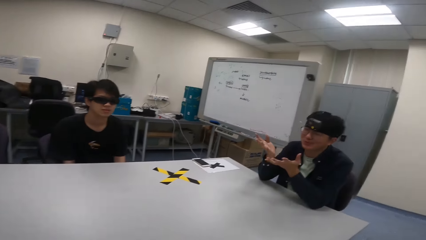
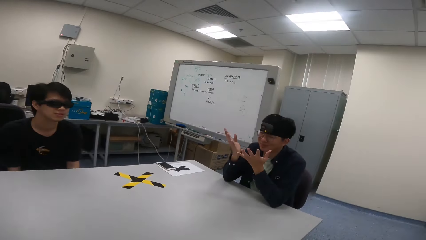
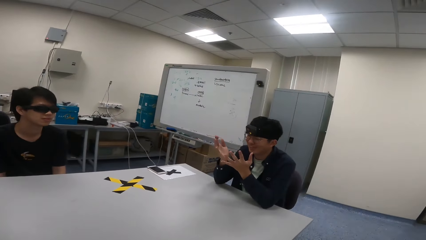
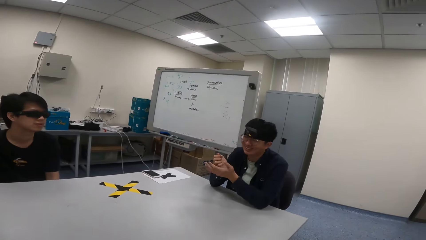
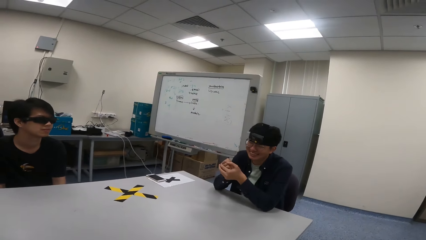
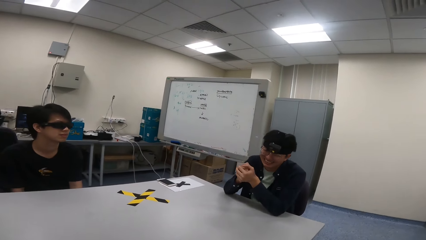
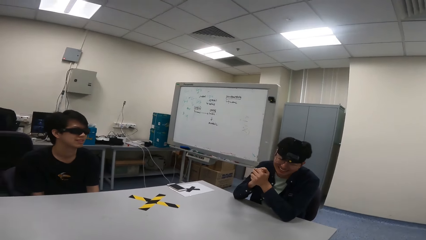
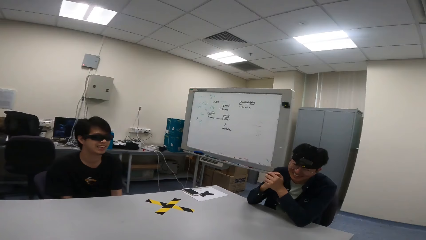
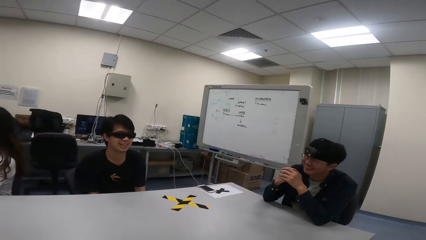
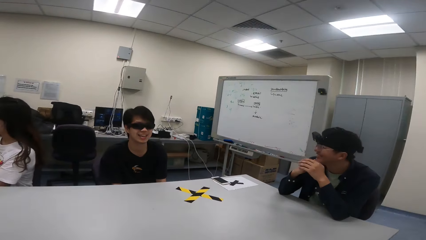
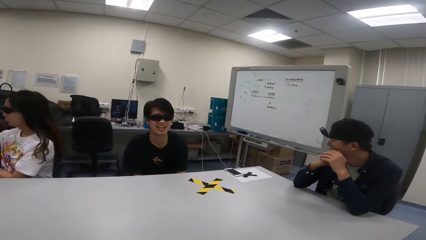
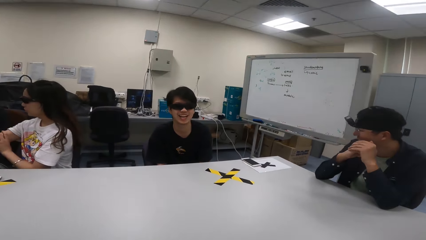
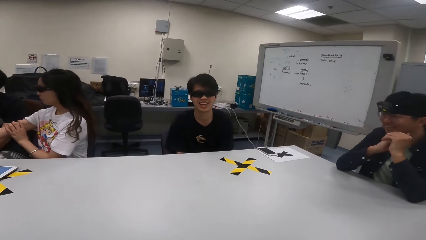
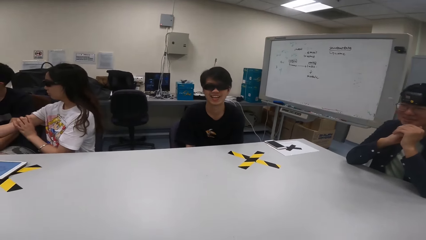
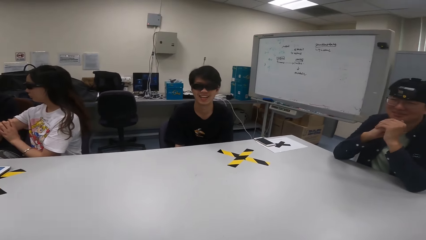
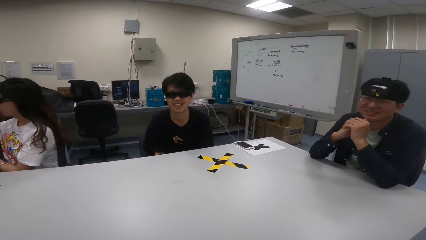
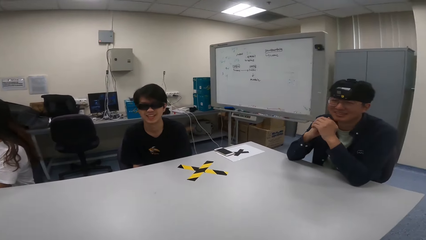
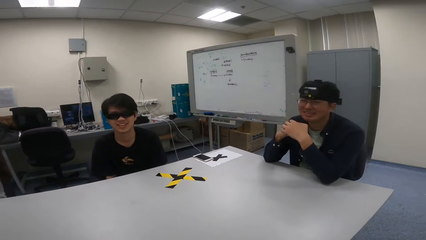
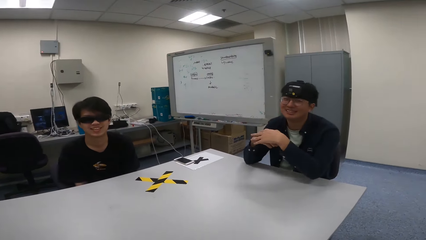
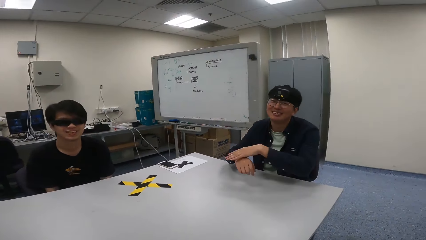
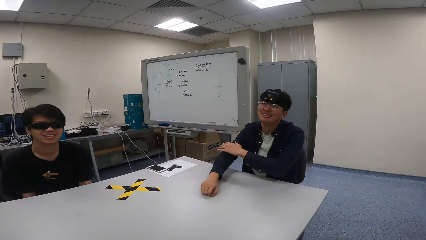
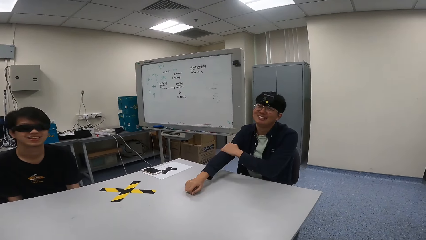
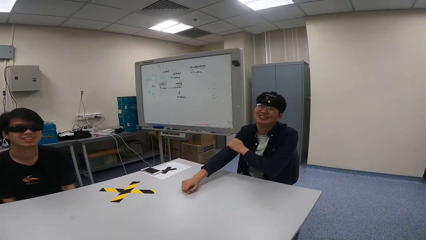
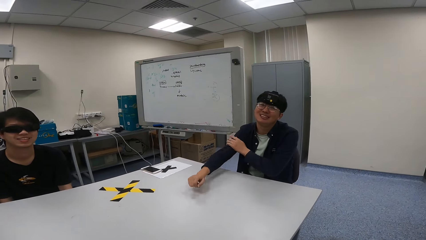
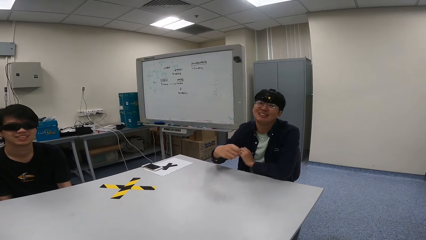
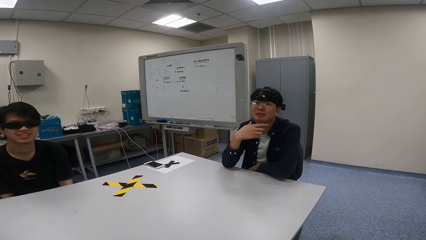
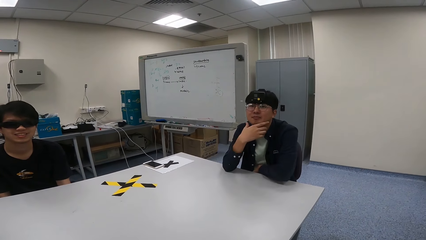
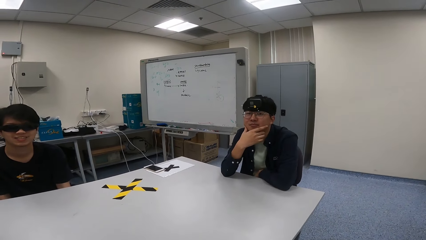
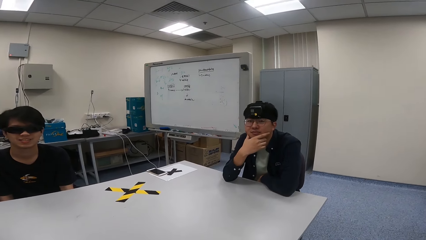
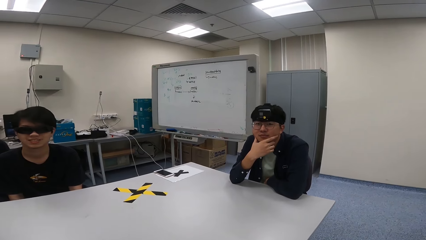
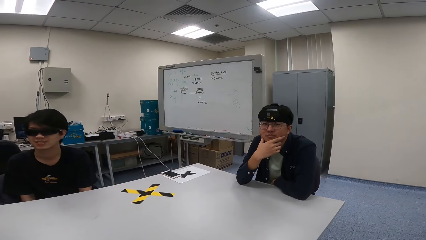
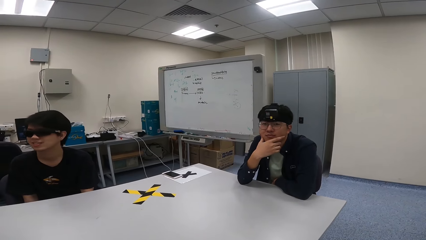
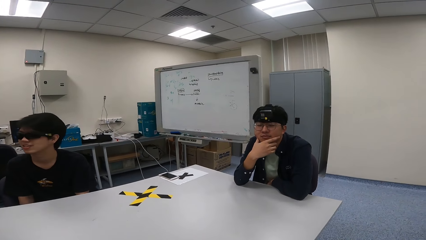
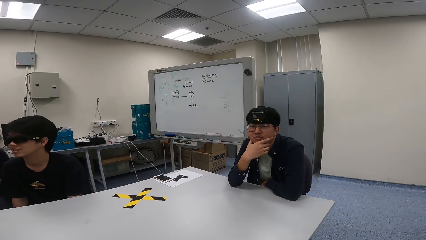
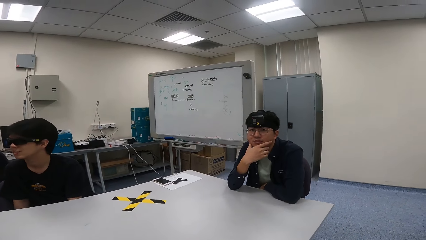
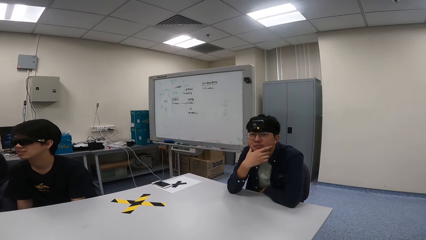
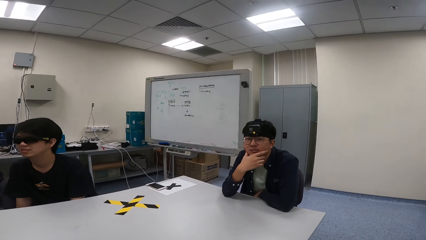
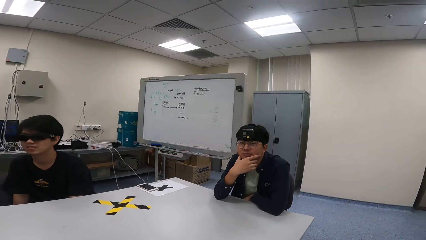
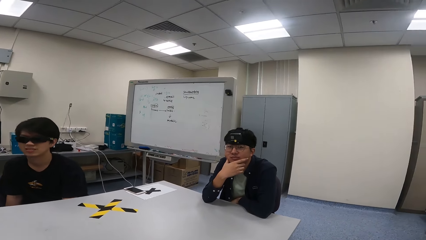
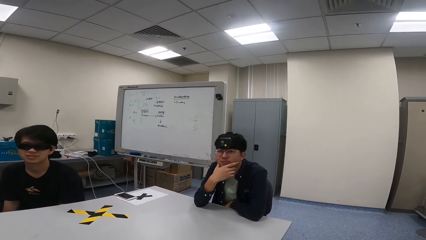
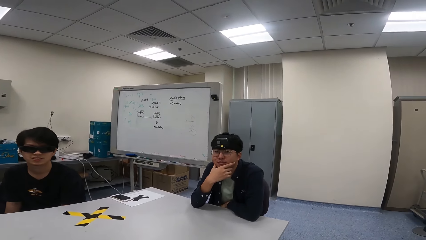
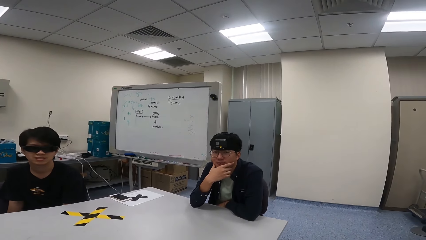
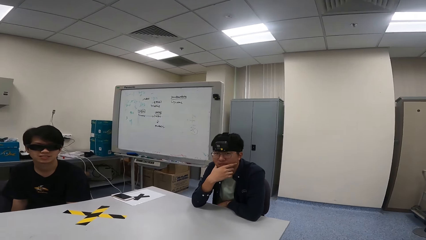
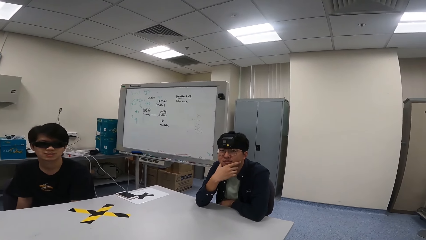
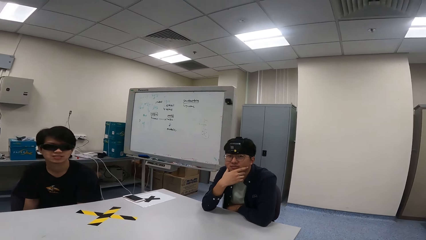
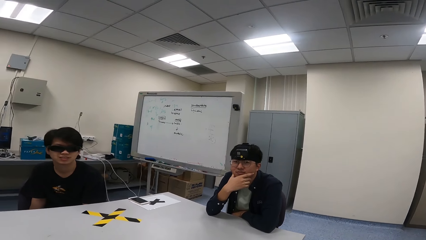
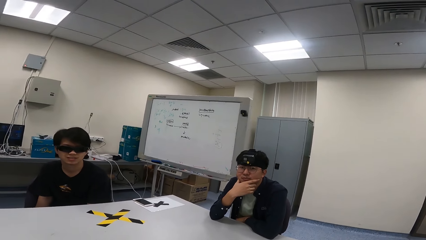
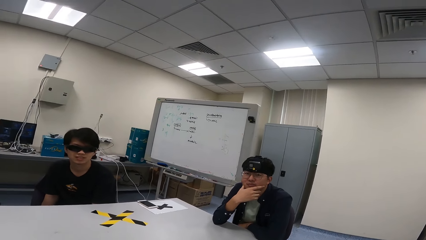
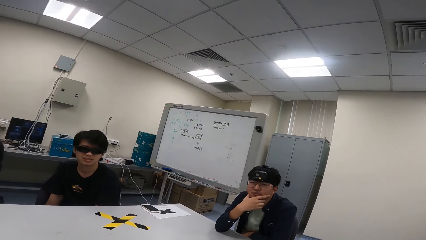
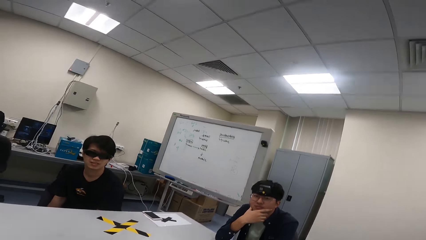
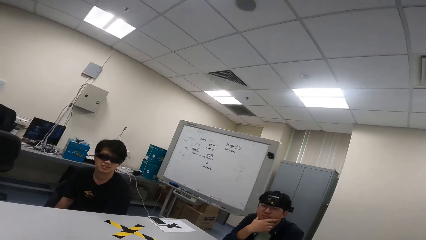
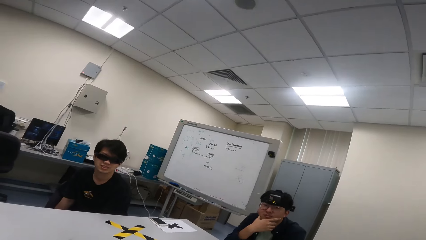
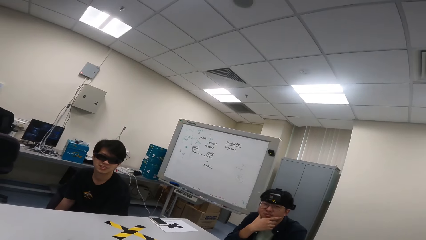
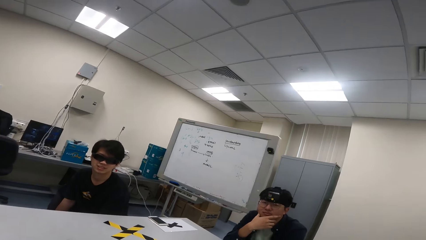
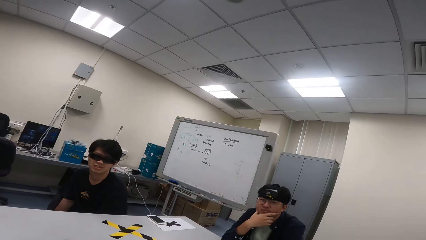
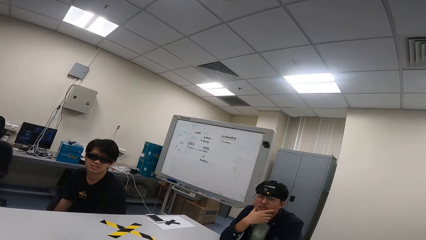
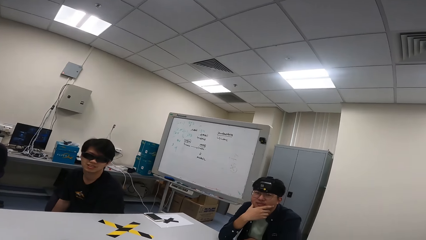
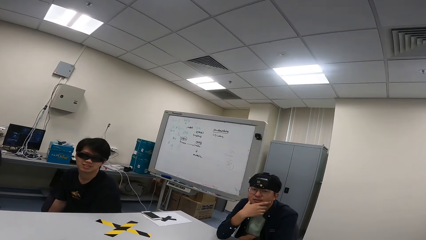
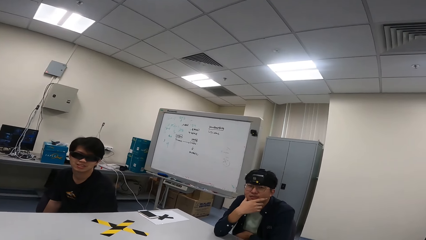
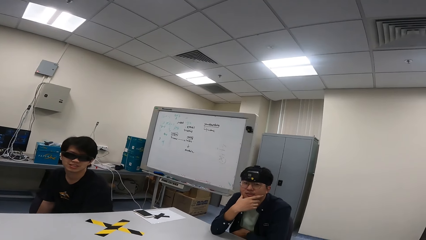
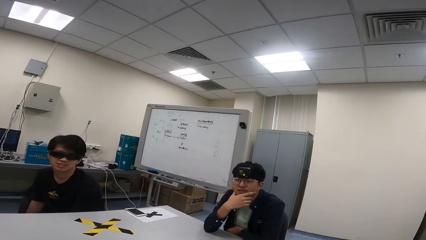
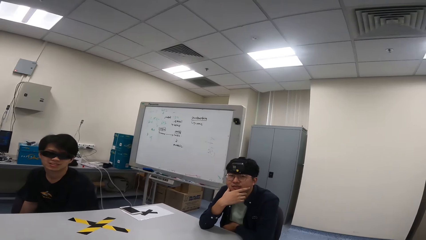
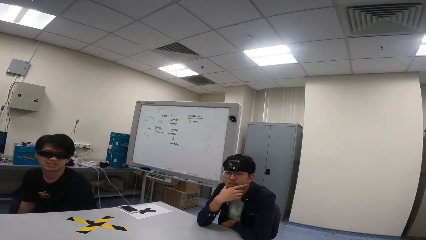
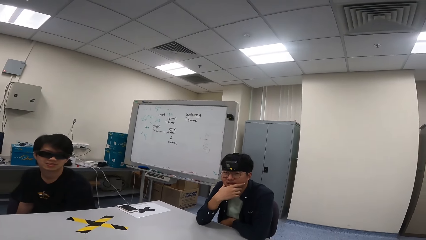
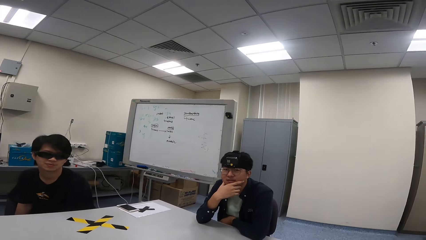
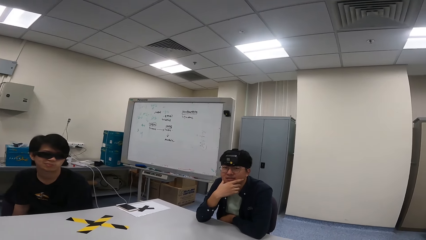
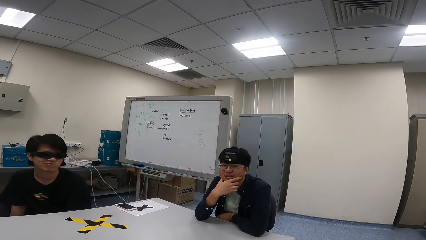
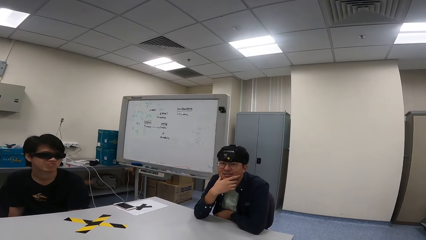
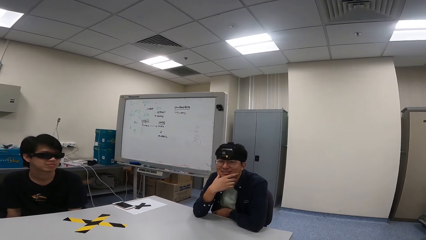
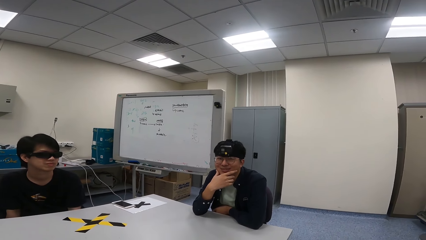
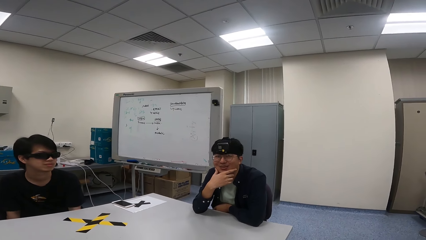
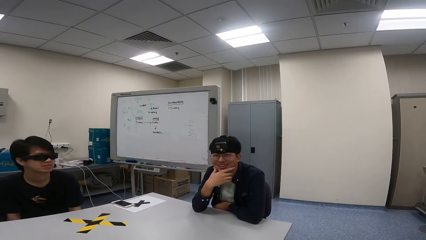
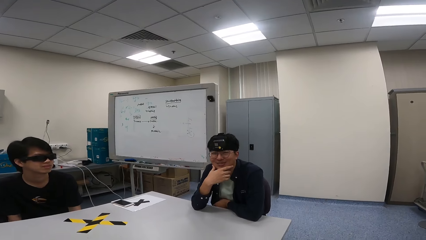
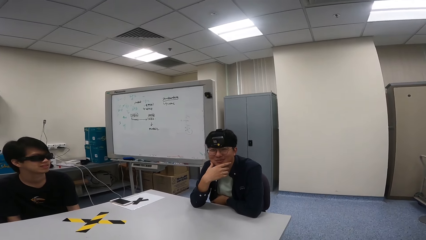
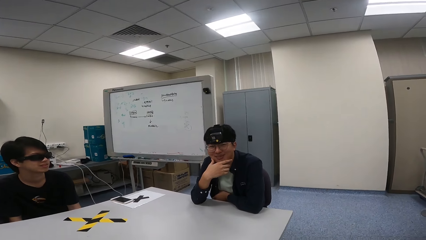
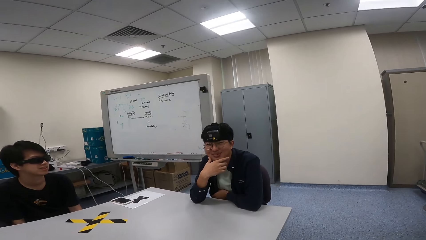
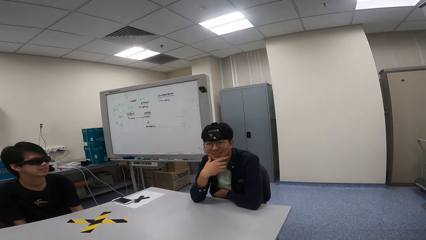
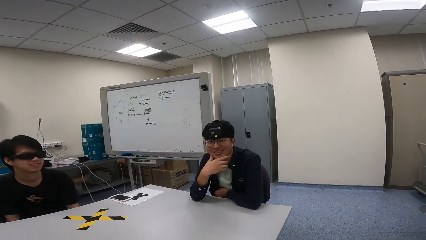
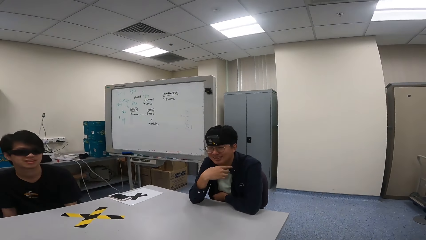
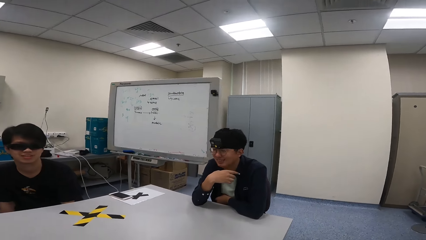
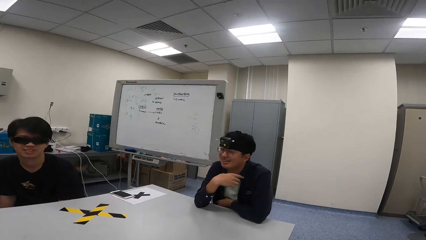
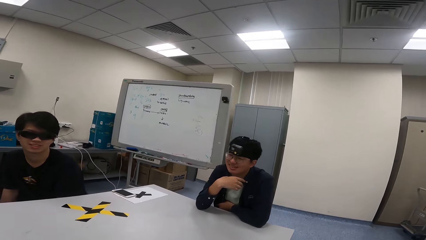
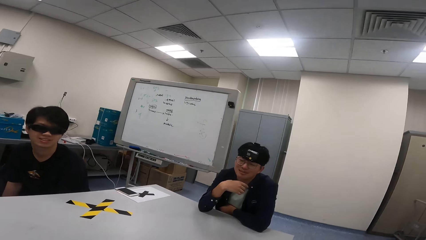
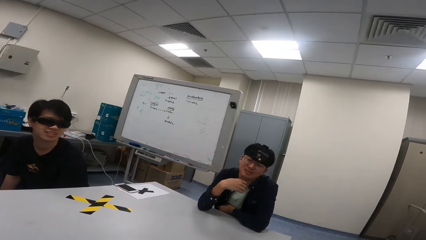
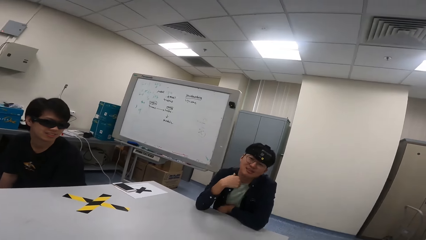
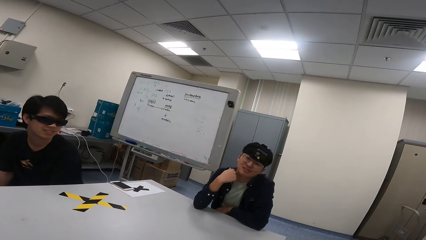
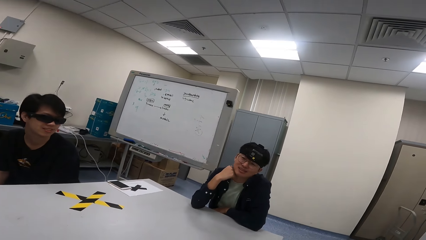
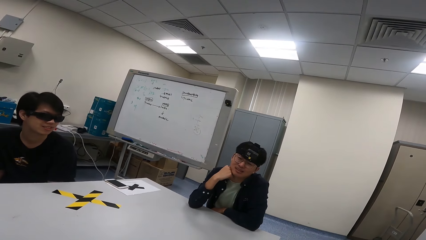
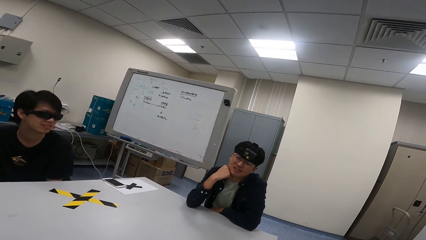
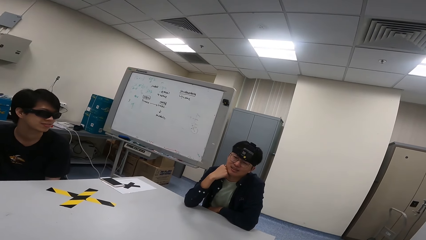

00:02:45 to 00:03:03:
A man swings with his chair. Another man folds his jacket and puts his hand on his chin. The first man and the other man look at the camera wearer. The other man nods at the camera wearer. The other man smiles at the camera wearer.
